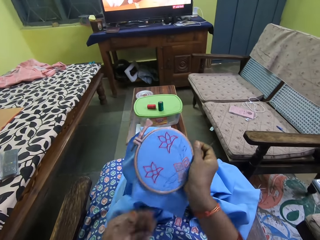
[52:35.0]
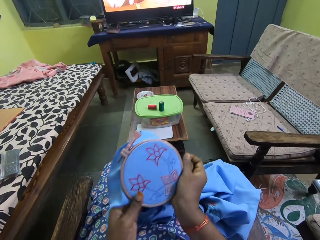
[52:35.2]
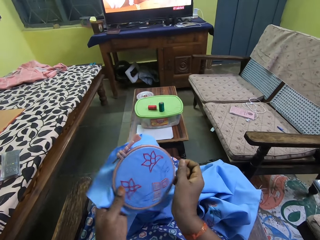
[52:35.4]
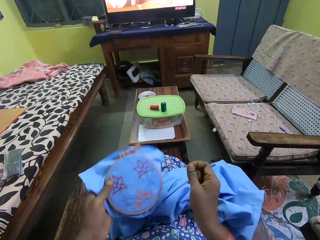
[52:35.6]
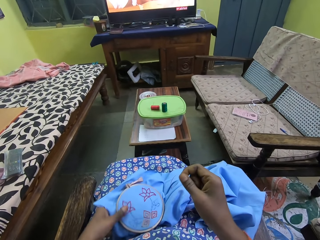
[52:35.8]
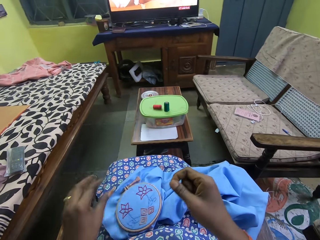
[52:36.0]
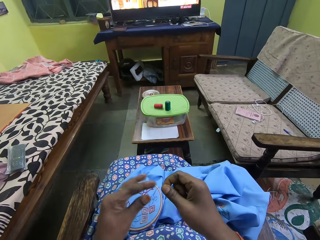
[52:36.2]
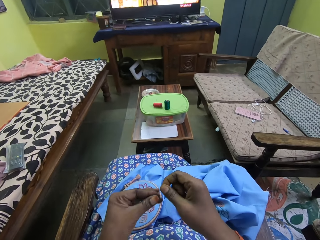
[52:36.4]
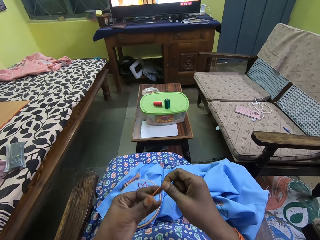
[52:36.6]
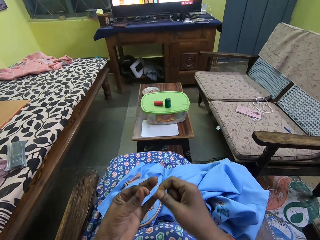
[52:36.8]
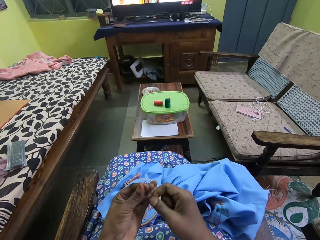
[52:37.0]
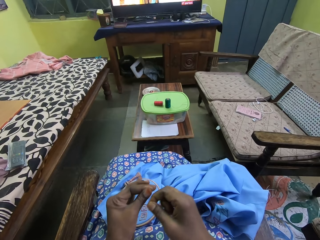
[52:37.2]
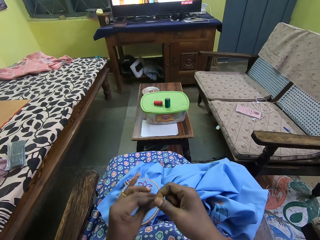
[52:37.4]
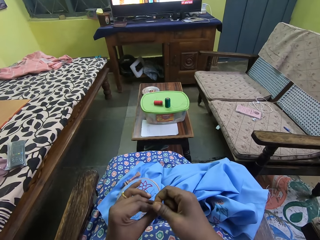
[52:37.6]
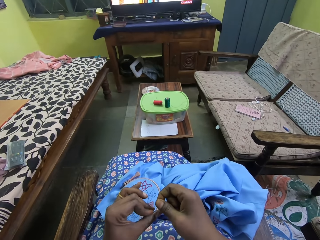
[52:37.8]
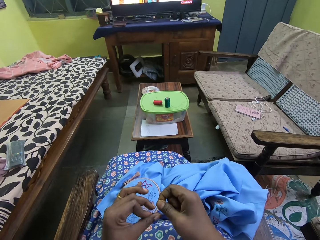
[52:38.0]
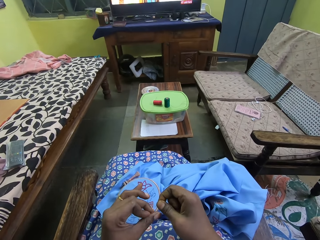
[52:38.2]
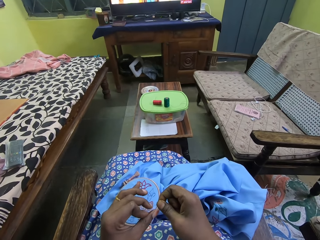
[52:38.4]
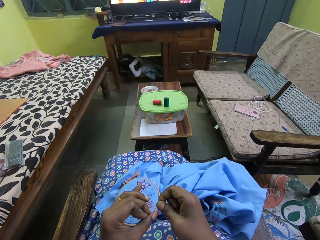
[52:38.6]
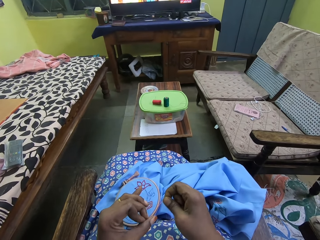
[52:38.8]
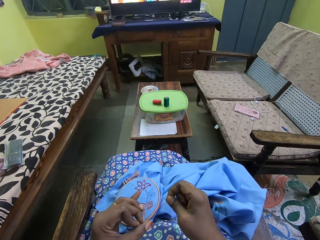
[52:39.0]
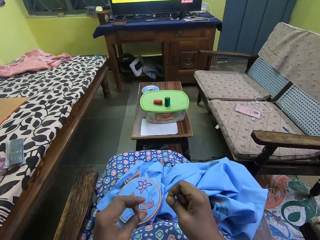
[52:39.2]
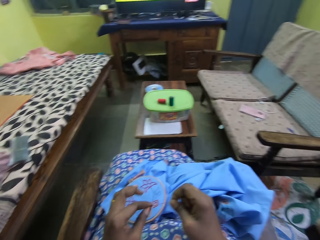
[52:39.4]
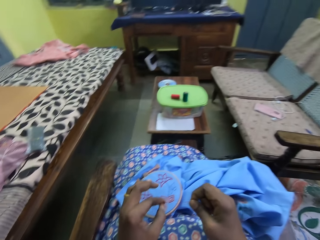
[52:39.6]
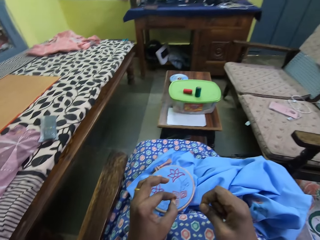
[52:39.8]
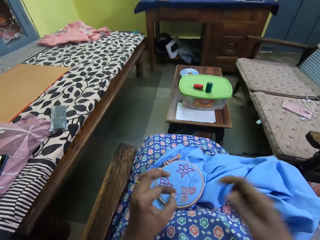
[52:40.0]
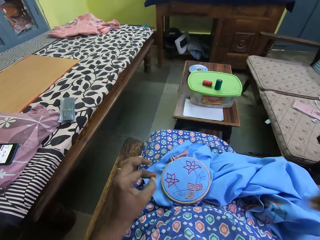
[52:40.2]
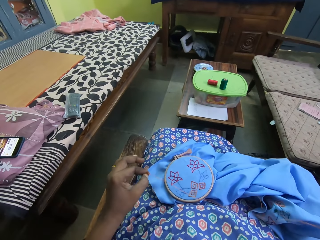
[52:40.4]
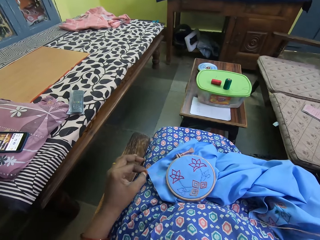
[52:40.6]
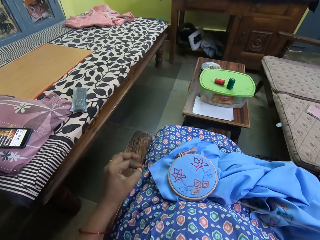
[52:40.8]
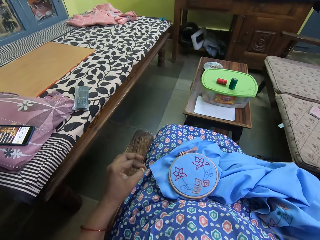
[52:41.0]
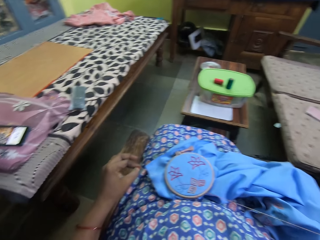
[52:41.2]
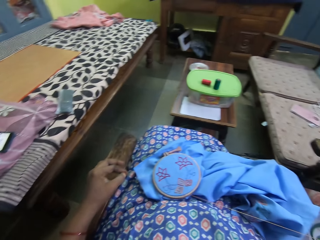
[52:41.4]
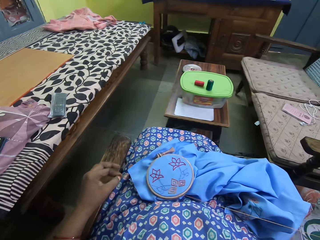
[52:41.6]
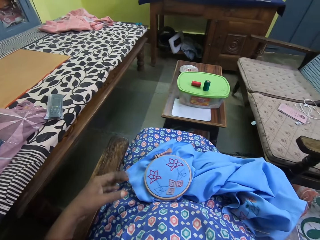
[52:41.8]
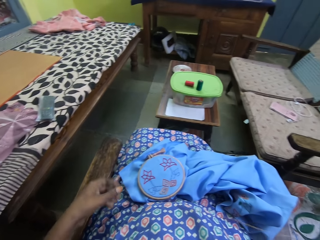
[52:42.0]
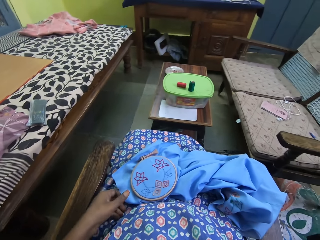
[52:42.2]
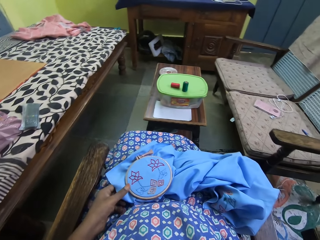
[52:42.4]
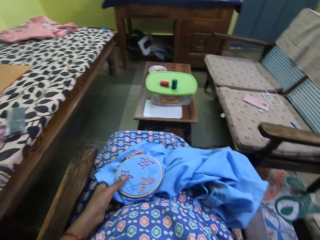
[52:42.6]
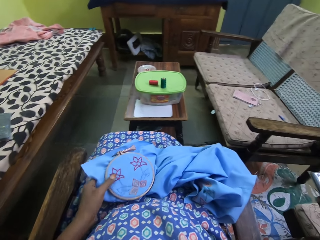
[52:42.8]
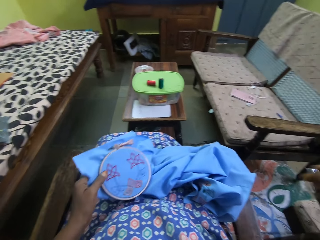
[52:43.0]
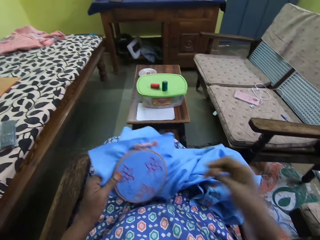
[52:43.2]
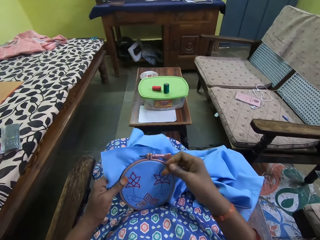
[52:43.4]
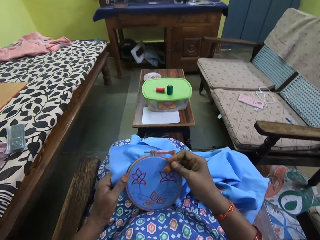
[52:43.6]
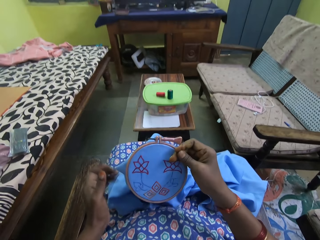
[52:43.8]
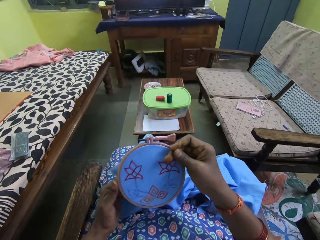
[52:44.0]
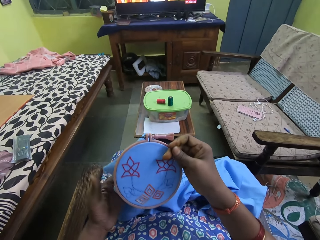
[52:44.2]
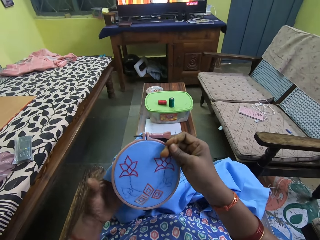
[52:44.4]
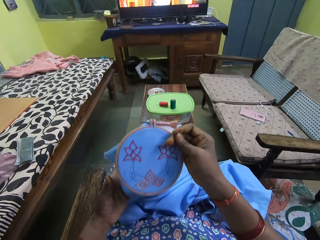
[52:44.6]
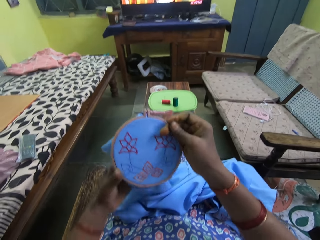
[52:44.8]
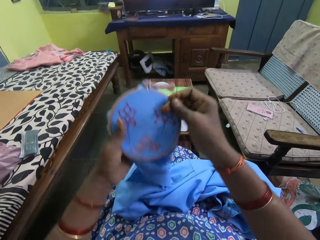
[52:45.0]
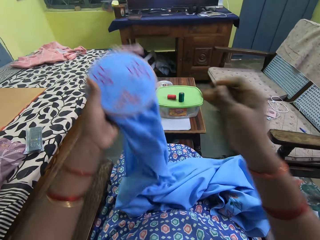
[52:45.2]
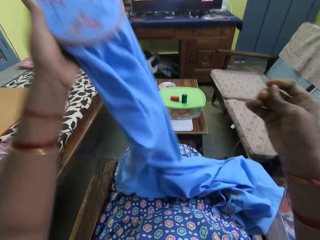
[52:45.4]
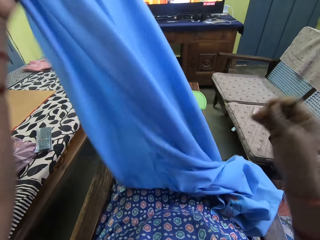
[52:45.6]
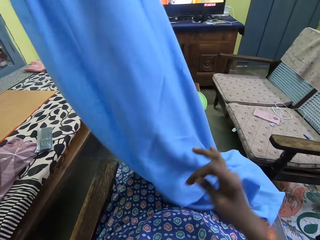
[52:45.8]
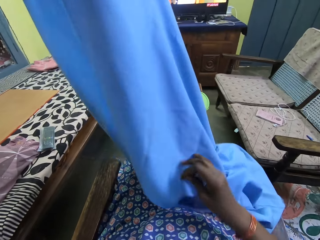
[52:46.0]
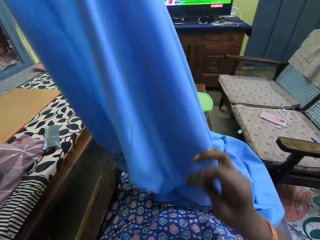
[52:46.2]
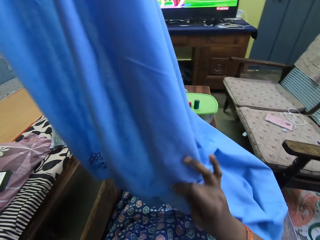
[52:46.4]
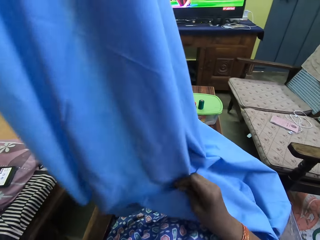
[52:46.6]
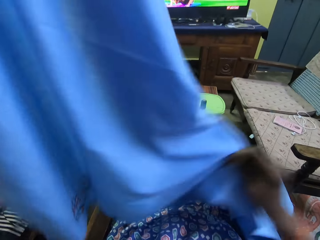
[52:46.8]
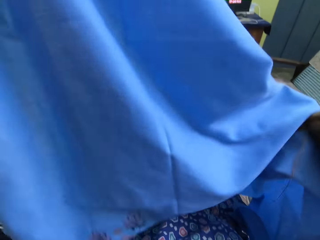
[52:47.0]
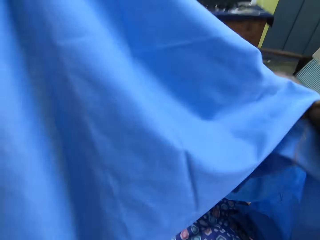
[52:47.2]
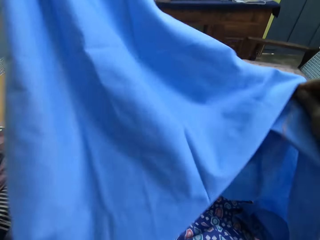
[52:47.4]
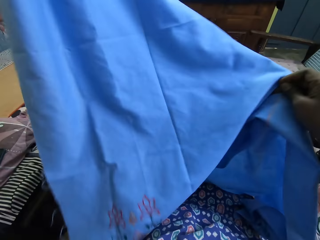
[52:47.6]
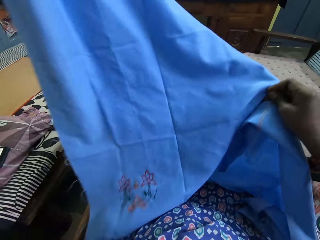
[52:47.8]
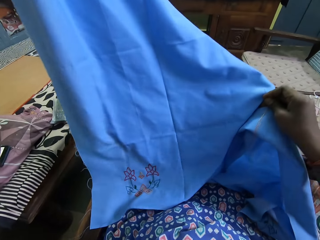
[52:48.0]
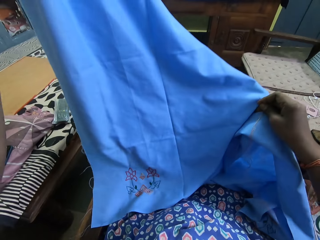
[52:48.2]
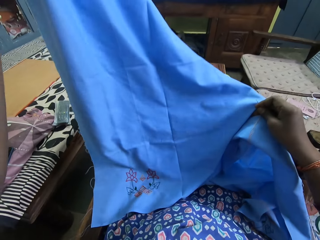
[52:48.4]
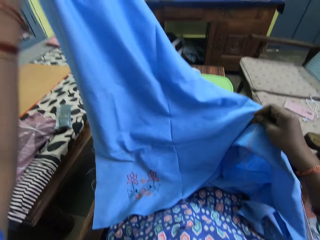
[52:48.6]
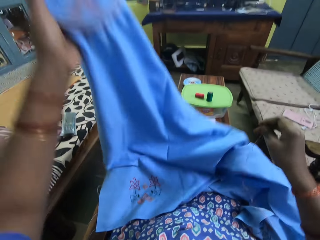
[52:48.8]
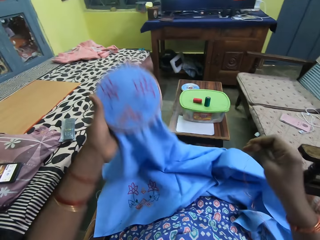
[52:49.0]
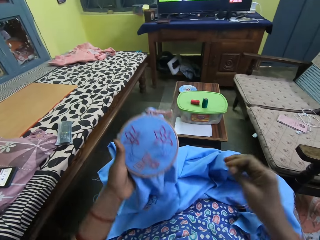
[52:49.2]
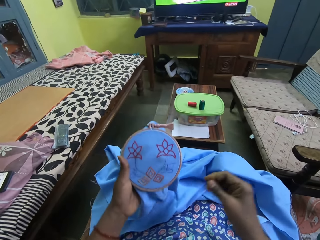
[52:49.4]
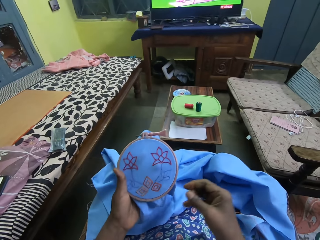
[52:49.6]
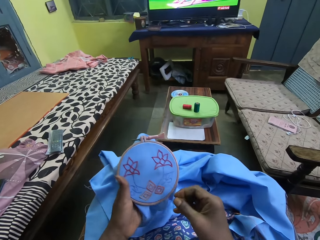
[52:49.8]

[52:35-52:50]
The camera wearer checks the fabric in her hands. She drops the fabric on her lap with her left hand. She holds the thread in her right hand with her left hand. She ties the thread with both hands. She picks up the fabric from her lap with her left hand. She holds the fabric with both hands. She raises the fabric from her lap with her right hand. She passes the fabric in her right hand to her left hand. She raises the fabric from her lap with her left hand. She adjusts the fabric in her left hand with her right hand.

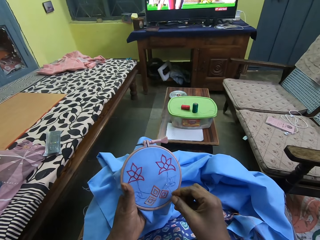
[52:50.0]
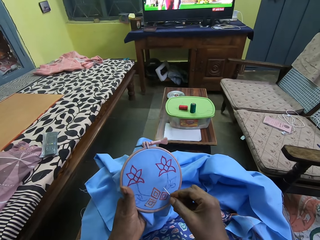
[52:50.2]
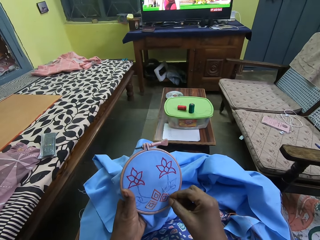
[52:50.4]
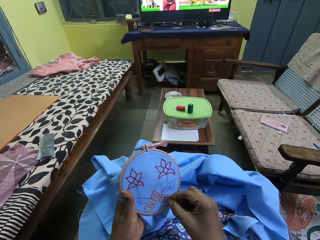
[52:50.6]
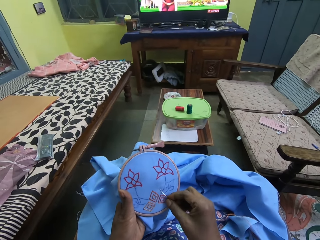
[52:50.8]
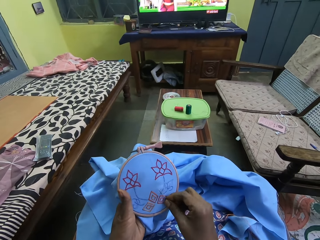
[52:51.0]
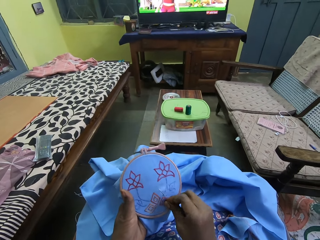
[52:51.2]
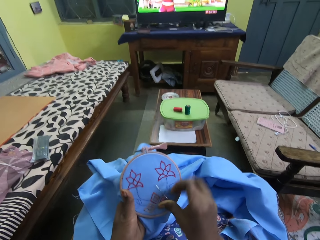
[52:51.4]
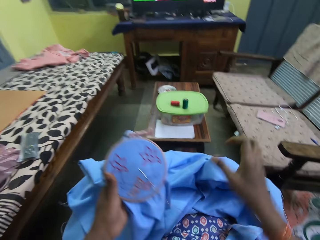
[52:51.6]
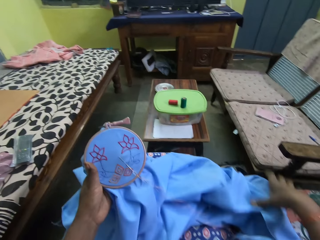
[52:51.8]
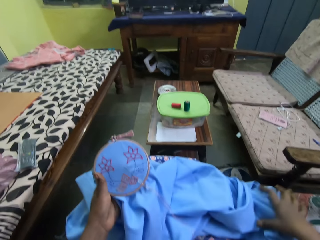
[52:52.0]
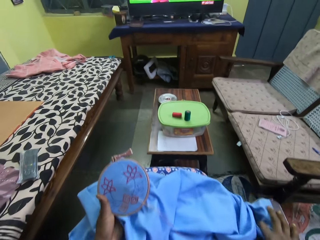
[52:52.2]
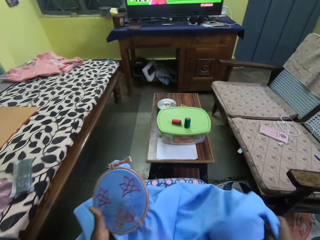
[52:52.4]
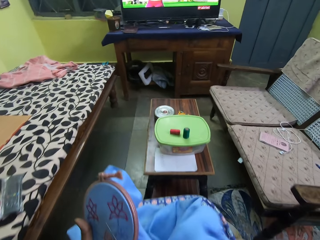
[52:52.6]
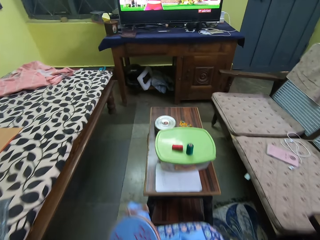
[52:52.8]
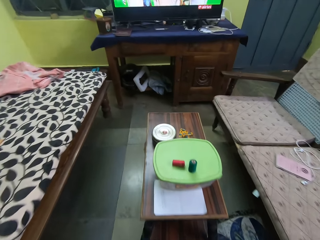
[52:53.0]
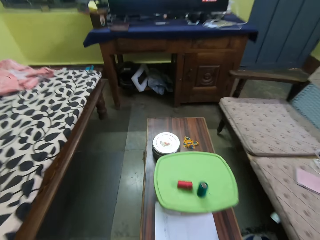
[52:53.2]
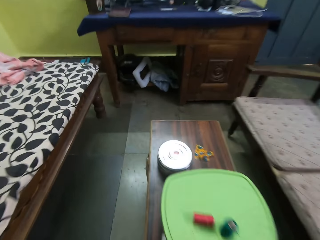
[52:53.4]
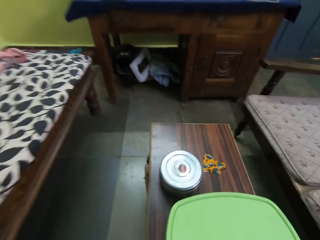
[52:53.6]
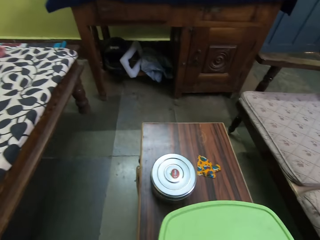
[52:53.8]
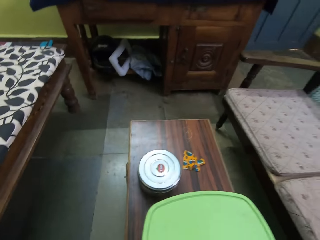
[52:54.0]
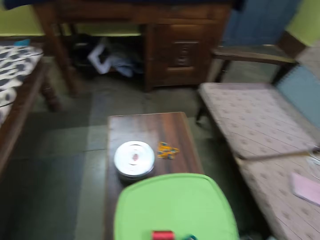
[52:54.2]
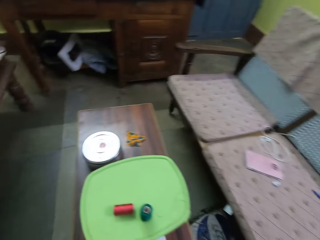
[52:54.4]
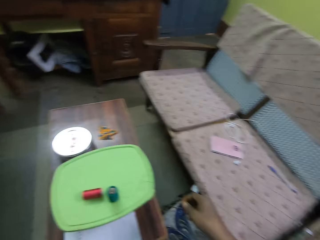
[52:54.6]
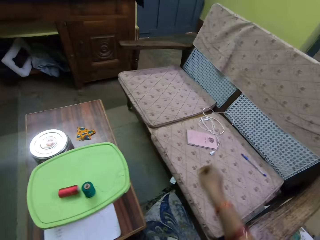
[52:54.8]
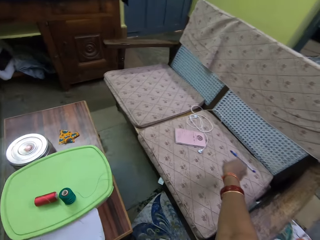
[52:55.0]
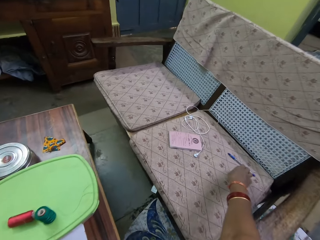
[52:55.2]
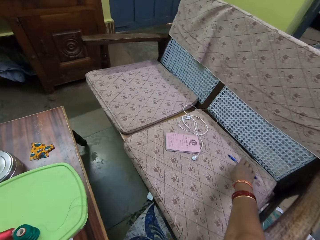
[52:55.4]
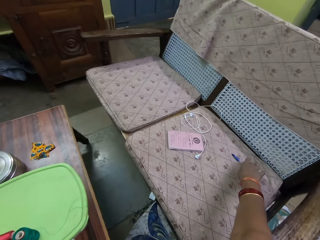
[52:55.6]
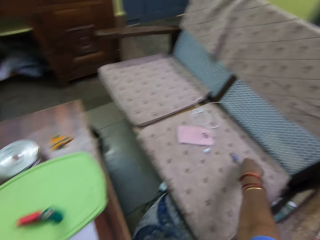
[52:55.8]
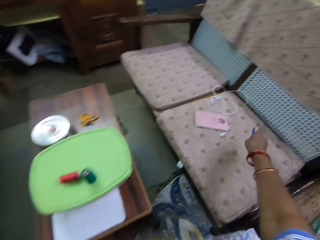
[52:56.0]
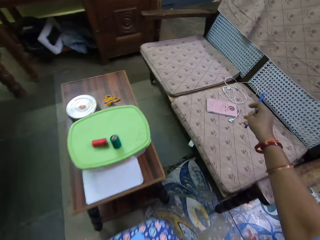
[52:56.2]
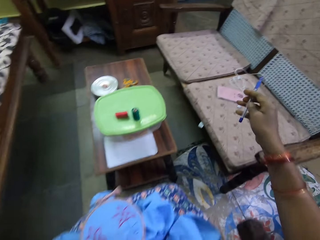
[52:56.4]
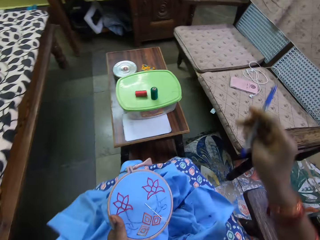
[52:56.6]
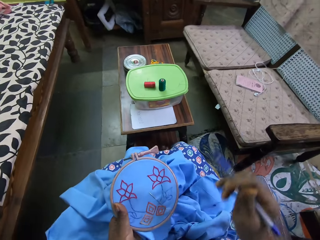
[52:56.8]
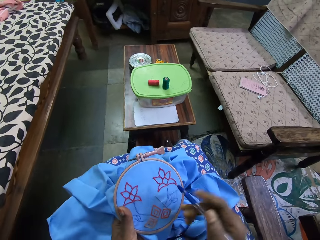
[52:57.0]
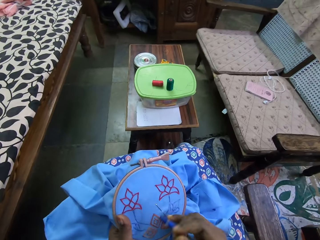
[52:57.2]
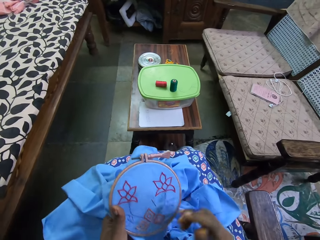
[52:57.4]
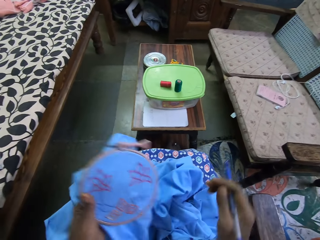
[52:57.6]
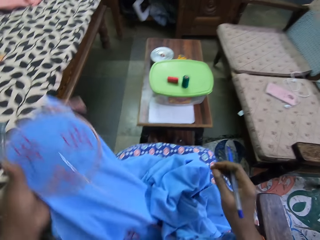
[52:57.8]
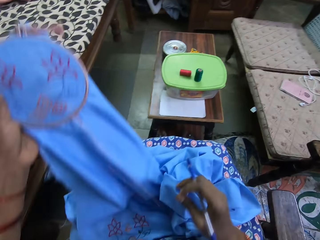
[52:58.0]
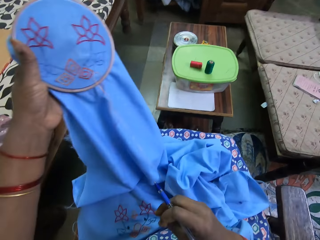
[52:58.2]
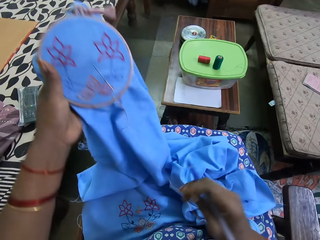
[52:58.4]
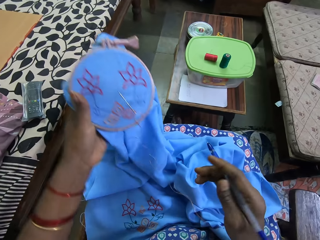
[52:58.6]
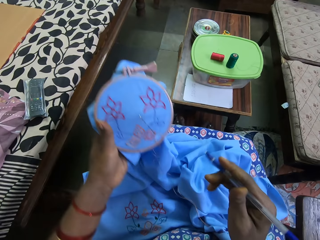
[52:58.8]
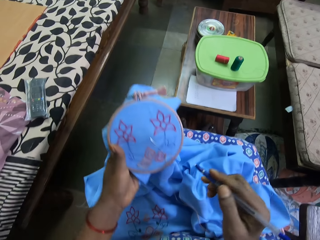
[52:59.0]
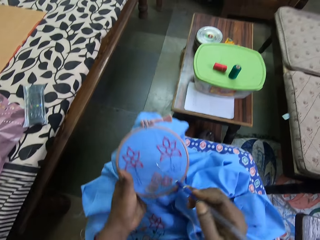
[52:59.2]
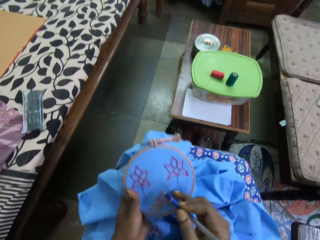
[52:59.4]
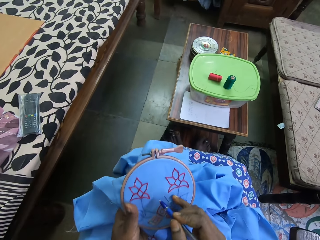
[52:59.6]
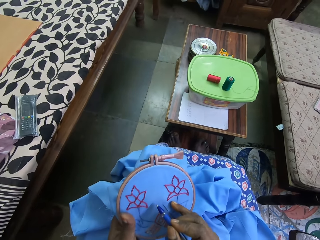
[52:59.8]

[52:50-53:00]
The camera wearer embroiders on the fabric in her left hand with the needle in her right hand. She adjusts the fabric on her lap with her right hand. She moves. She picks up a pen from a chair in a room with her right hand. She lifts up the fabric.
